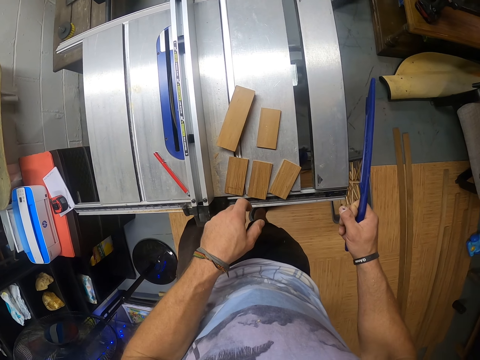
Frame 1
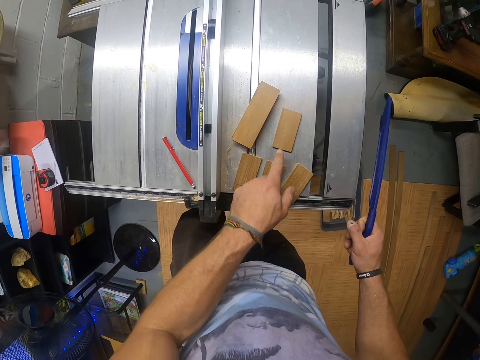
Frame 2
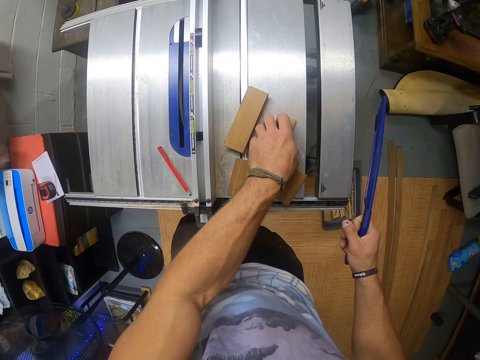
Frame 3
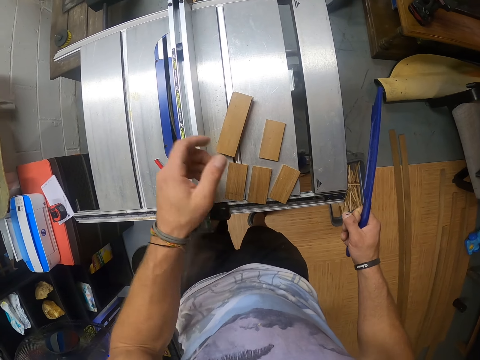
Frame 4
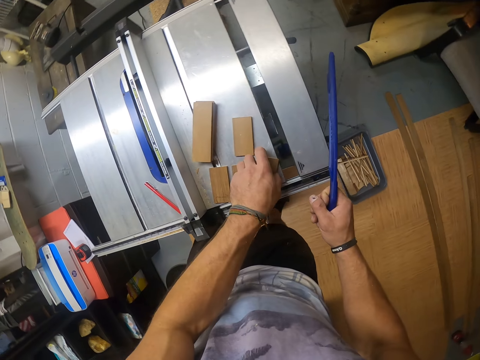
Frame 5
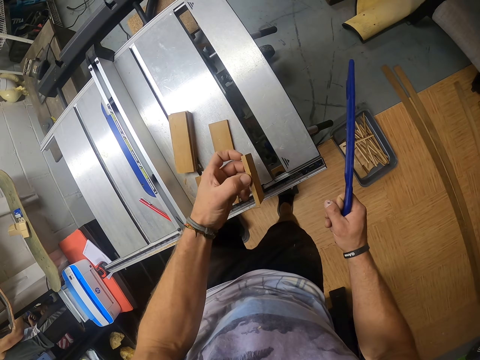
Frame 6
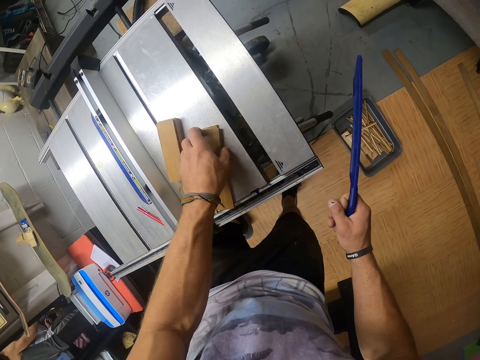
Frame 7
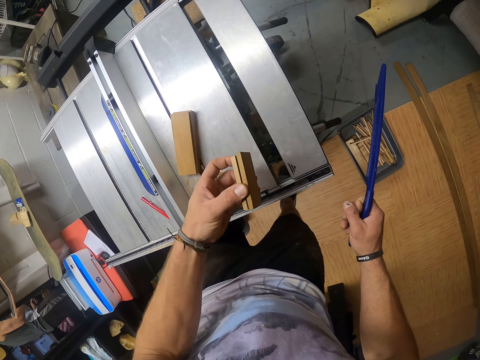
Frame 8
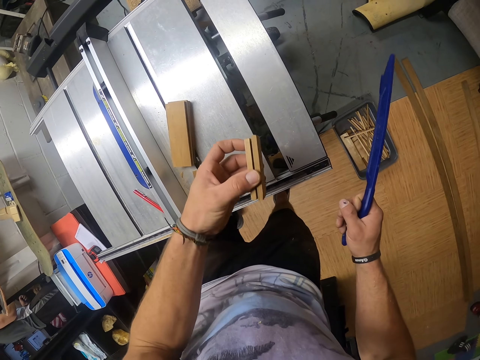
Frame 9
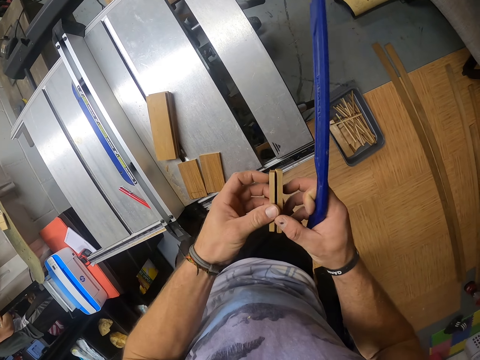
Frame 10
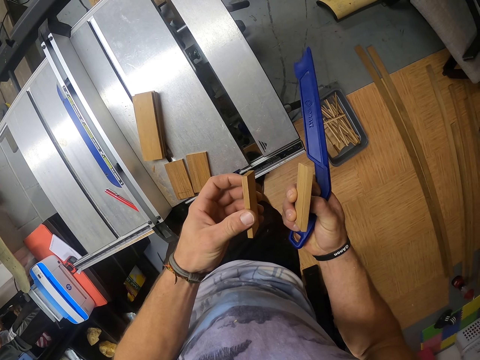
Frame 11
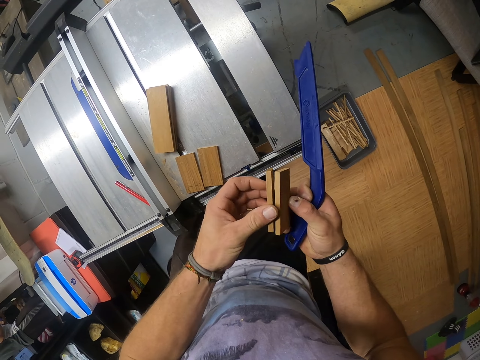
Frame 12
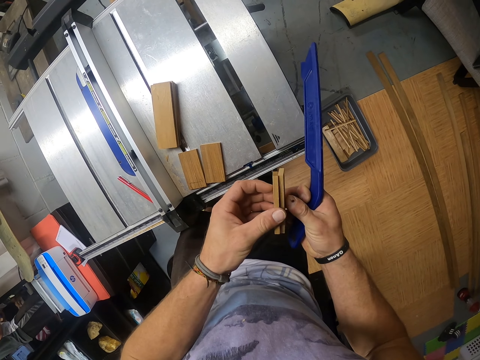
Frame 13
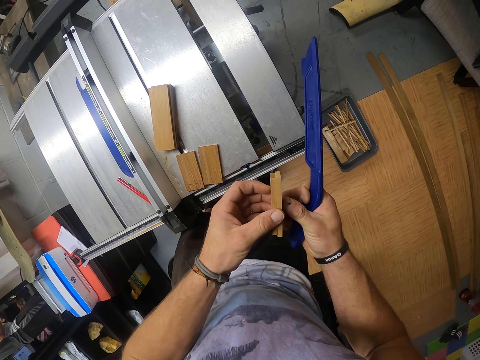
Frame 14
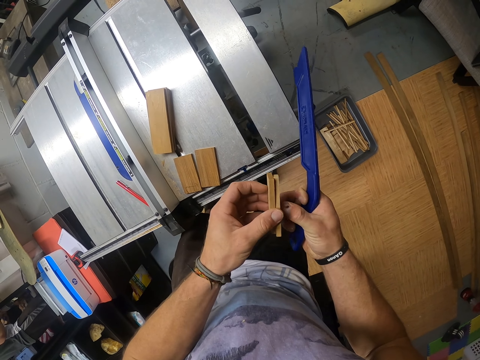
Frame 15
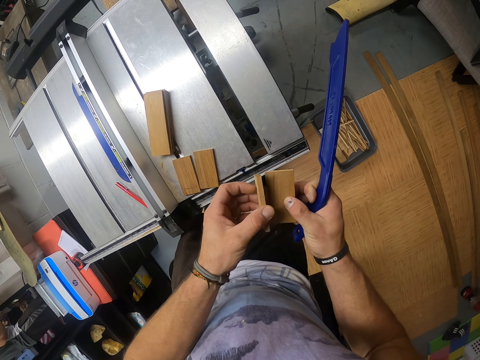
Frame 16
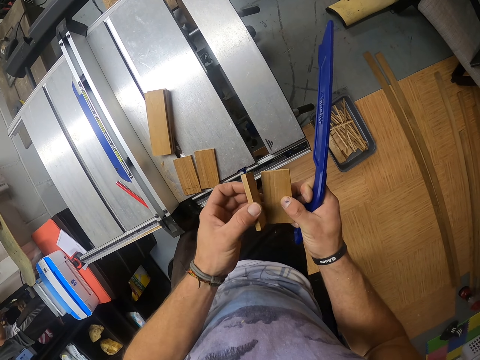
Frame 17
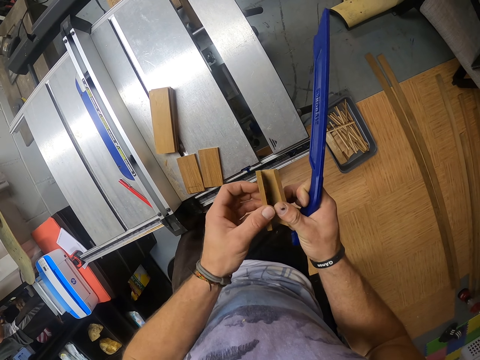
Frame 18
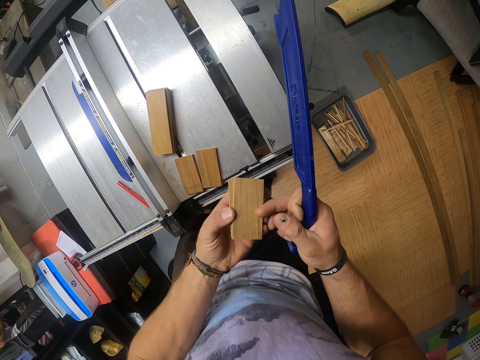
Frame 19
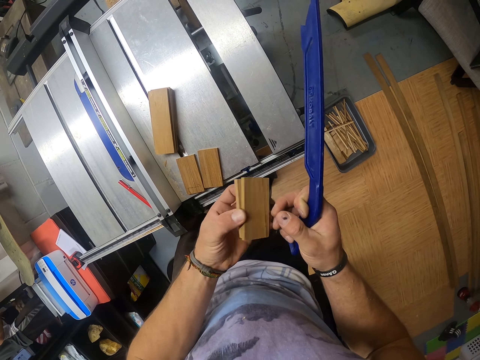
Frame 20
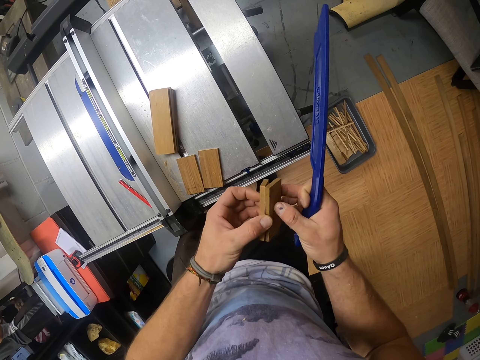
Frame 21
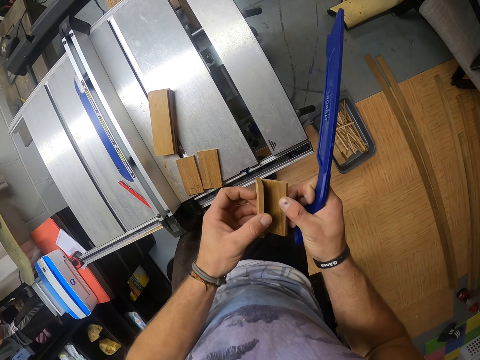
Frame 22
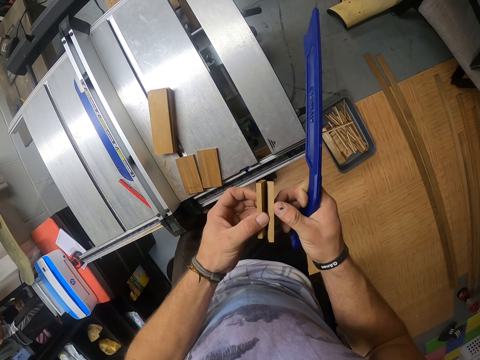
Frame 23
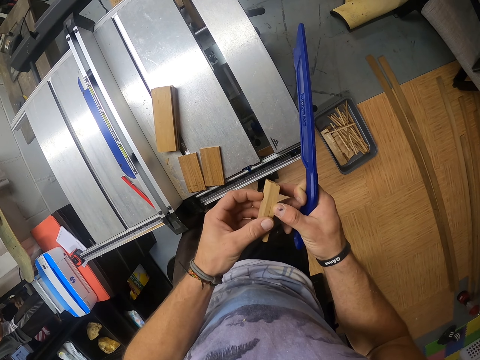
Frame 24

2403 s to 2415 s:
The camera wearer touches the wood piece. They lift the wood piece. They carry wood pieces.

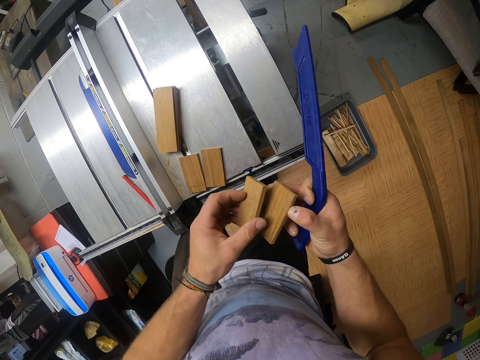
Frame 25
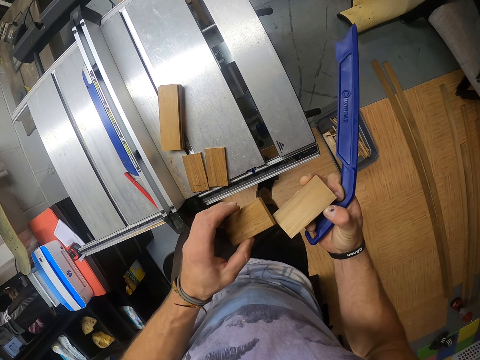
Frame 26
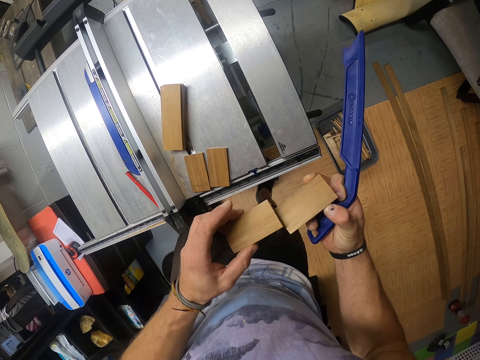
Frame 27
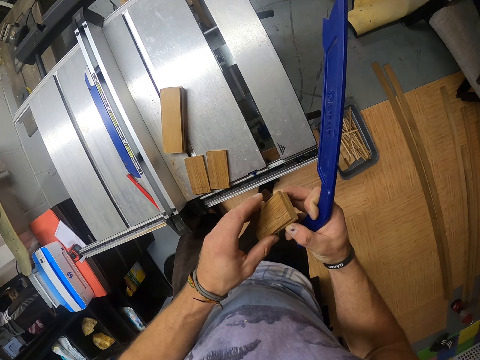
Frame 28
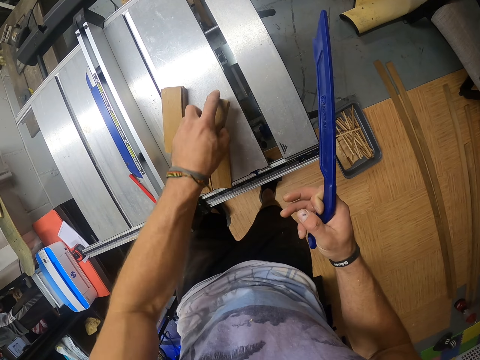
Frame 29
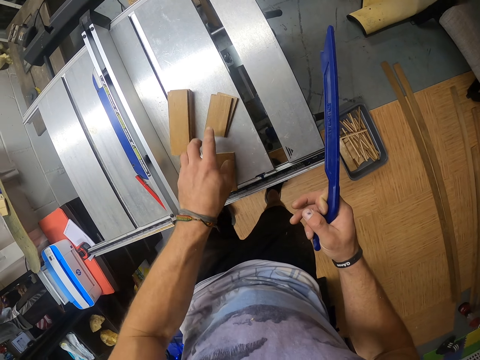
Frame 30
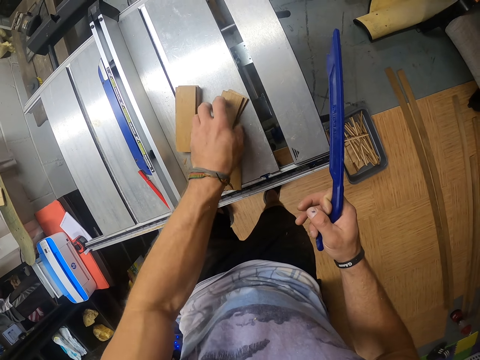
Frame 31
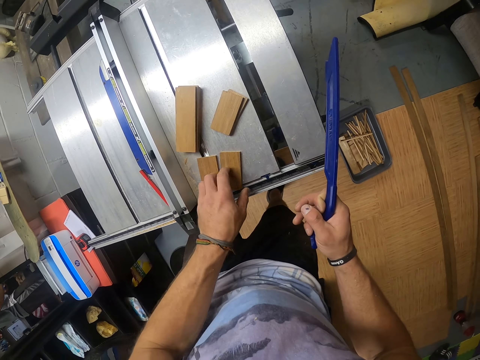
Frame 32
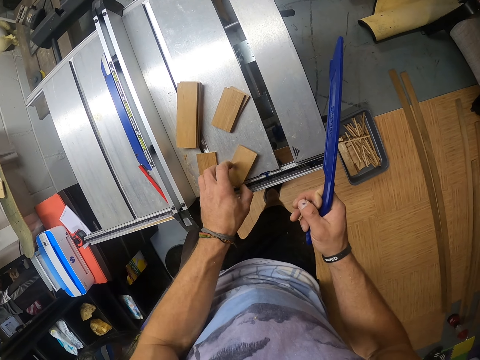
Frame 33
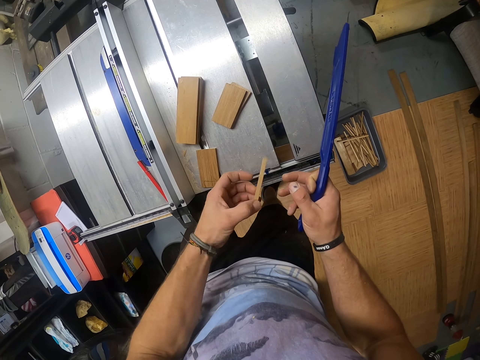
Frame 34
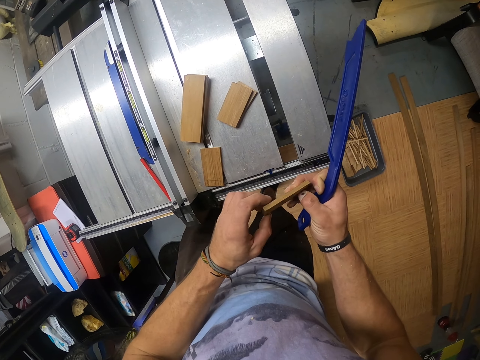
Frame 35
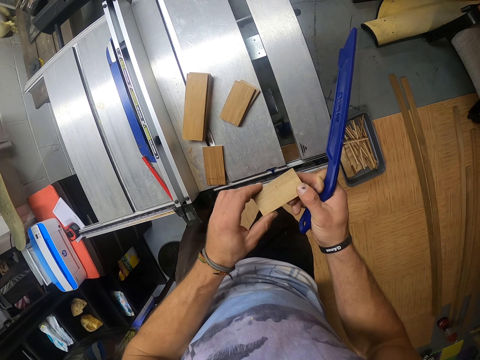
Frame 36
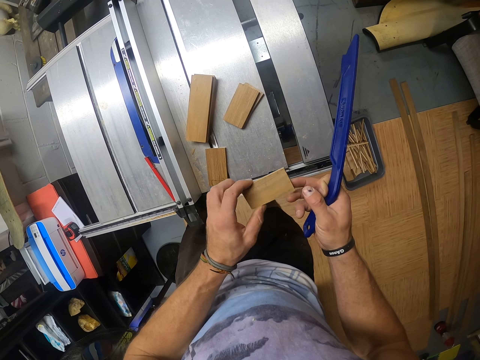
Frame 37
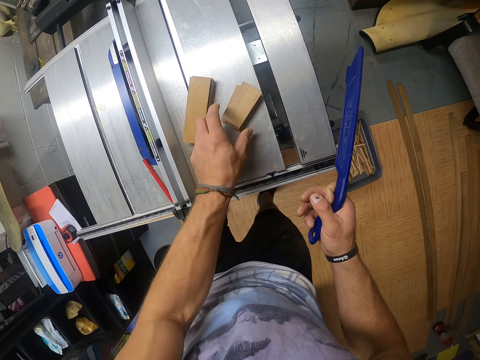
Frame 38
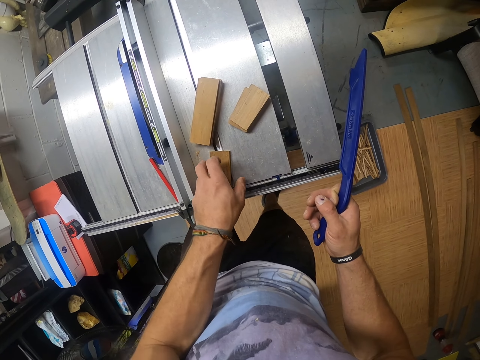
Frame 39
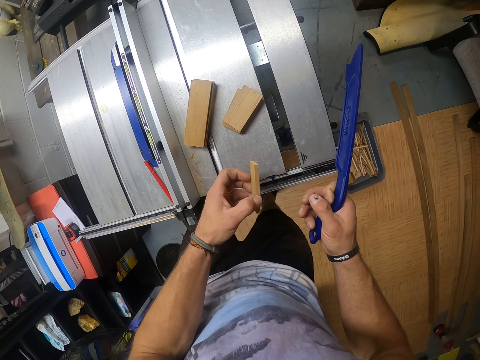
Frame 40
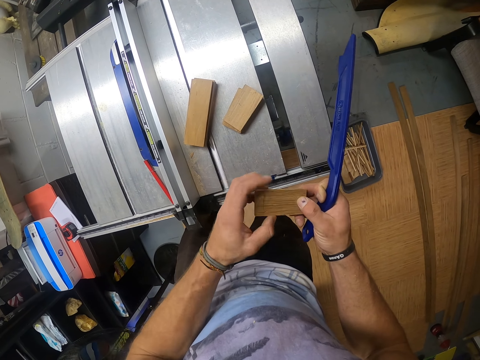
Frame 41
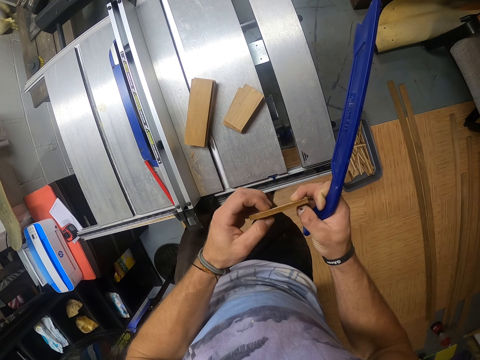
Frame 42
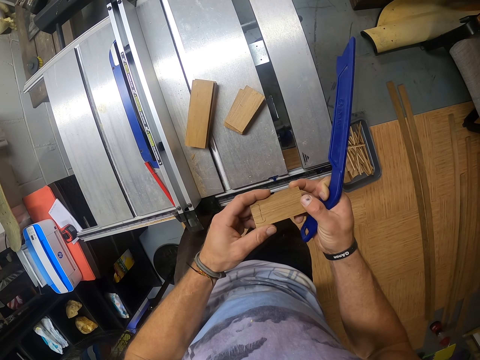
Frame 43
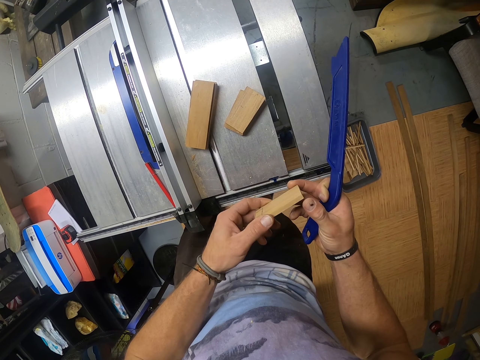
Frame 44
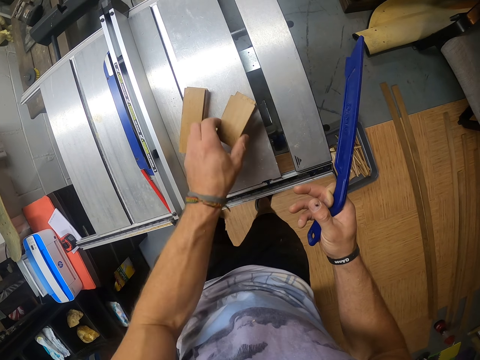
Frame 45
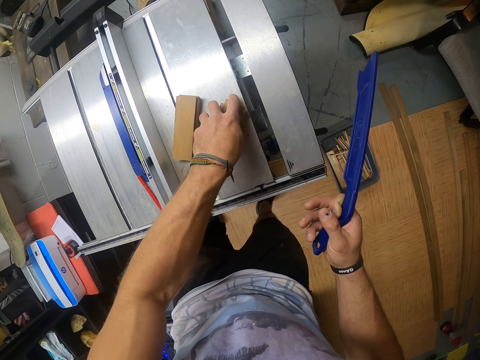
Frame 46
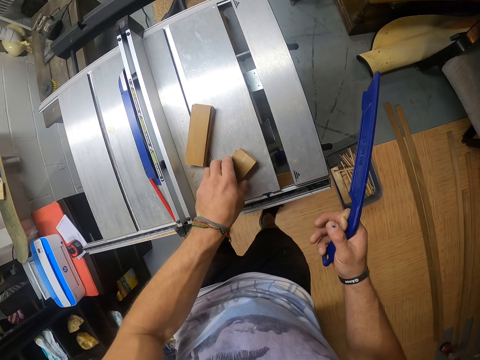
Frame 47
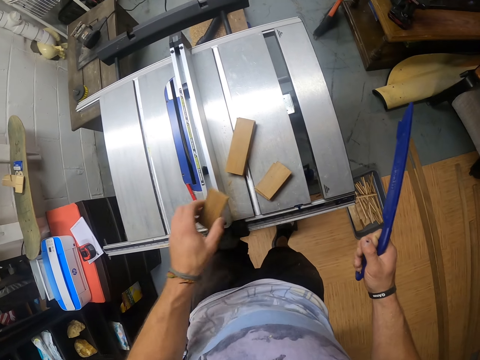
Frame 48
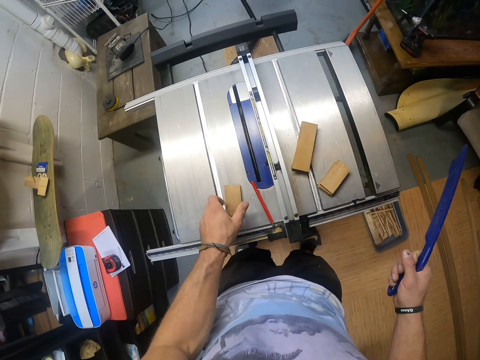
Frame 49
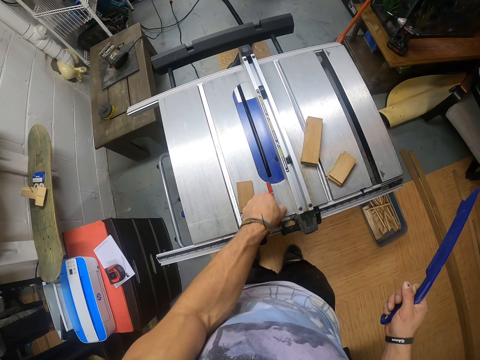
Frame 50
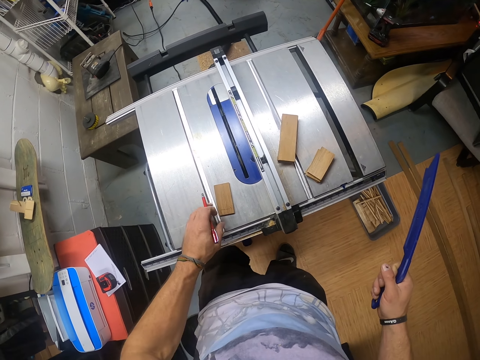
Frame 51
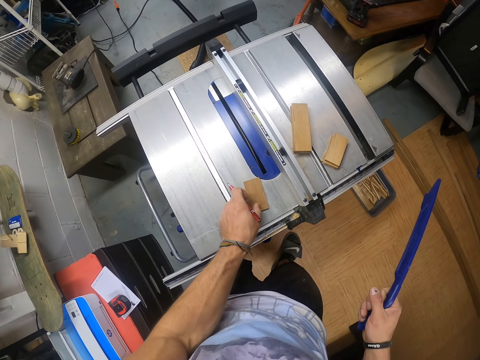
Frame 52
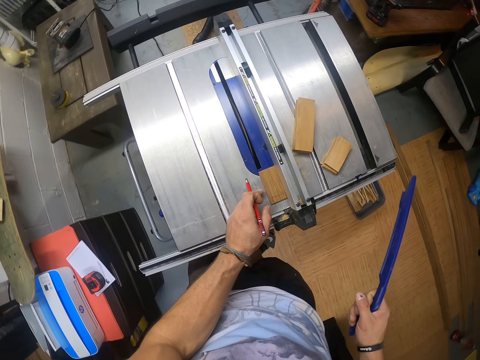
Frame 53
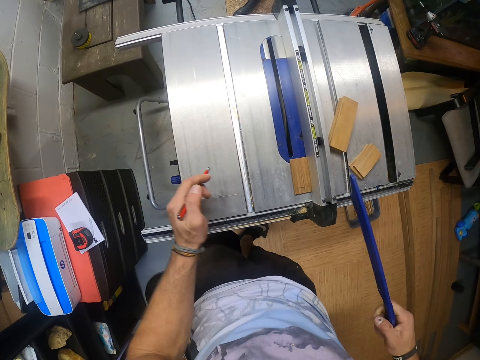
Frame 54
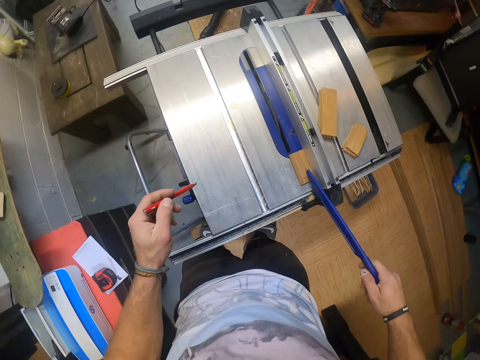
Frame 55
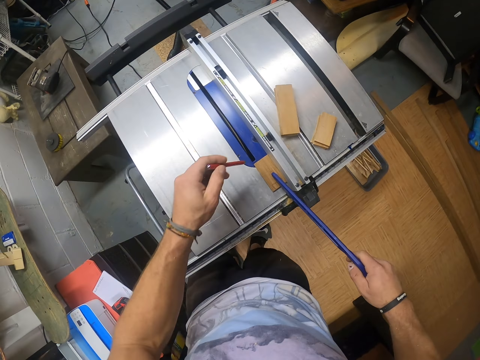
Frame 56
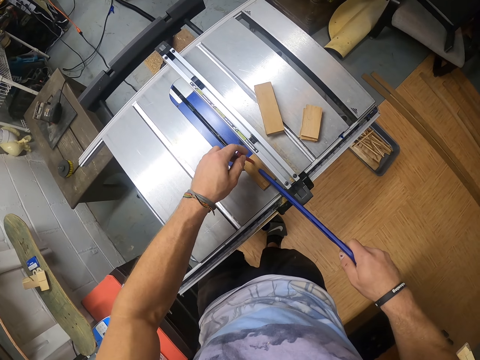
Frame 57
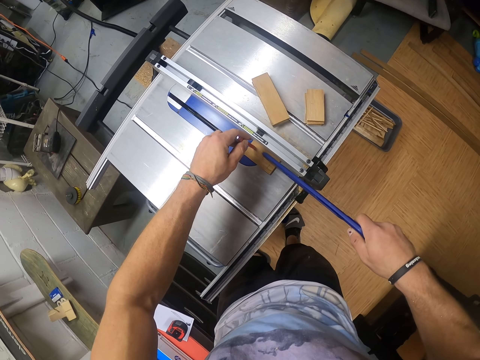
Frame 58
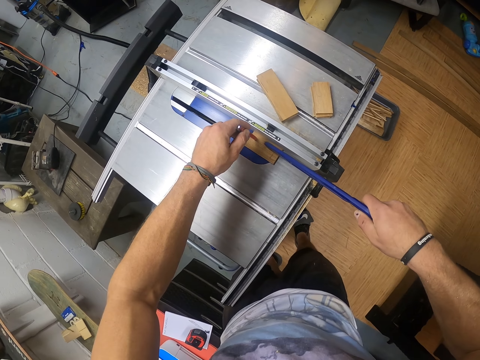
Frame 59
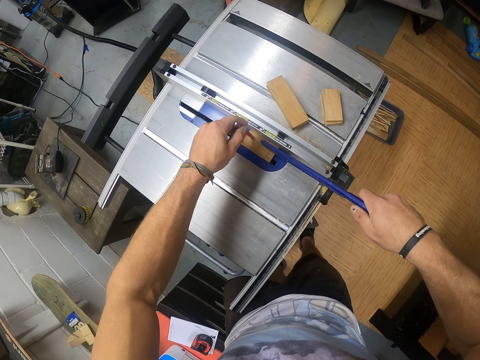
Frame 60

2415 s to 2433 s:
The camera wearer puts the pieces on the surface. He takes another piece. He puts the wood piece on the surface. He takes another wood piece. He puts the piece on the others. He drags the pieces on the surface. He puts the piece on the surface. He takes a pencil. He pushes the wood piece. He cuts the planks with the splitter on the table saw with the pencil in his left hand and the plastic in his right hand. He drags the wood piece with the pencil.
